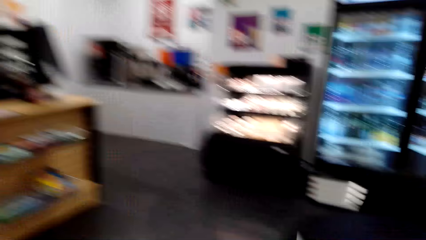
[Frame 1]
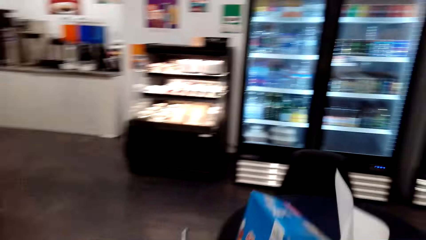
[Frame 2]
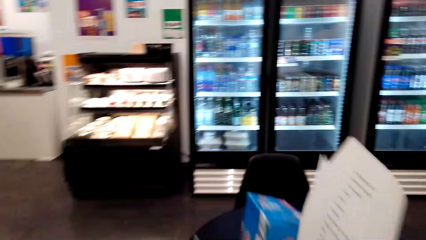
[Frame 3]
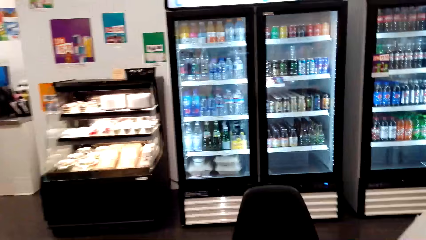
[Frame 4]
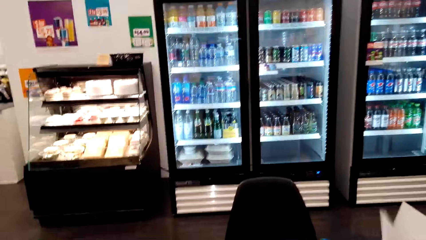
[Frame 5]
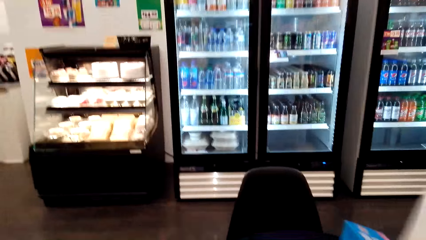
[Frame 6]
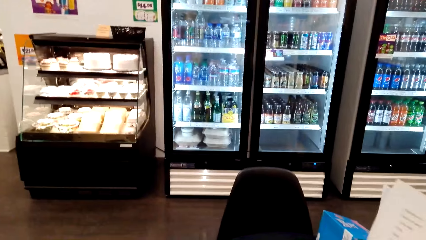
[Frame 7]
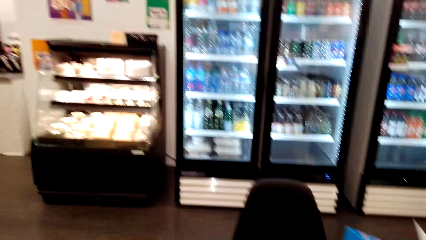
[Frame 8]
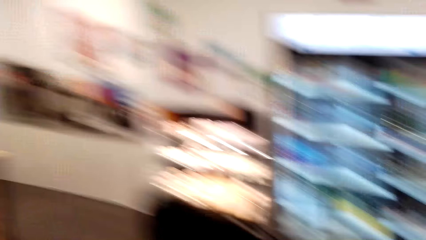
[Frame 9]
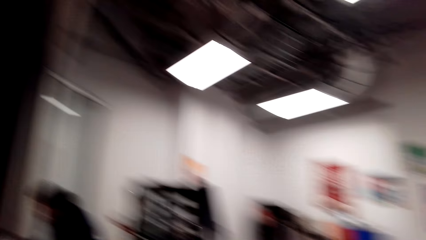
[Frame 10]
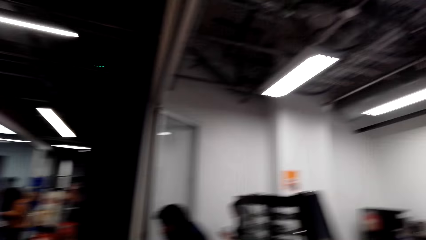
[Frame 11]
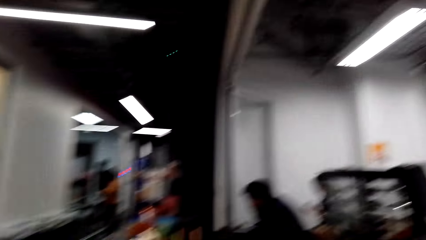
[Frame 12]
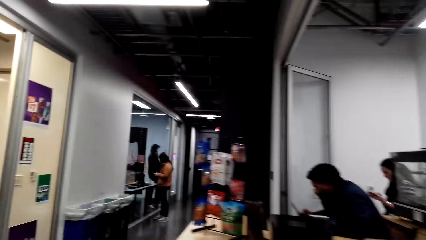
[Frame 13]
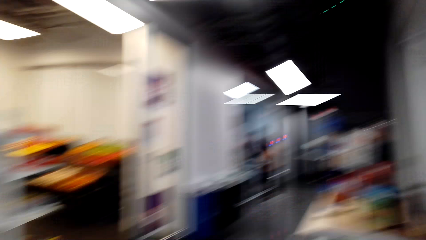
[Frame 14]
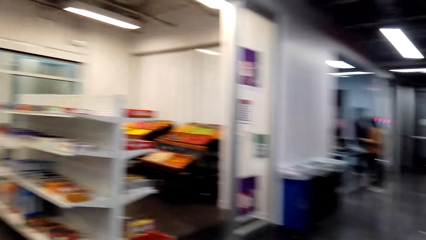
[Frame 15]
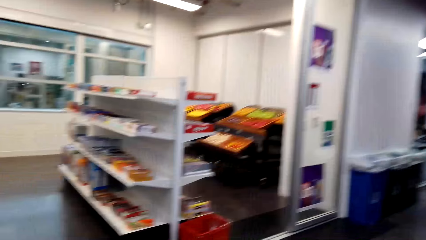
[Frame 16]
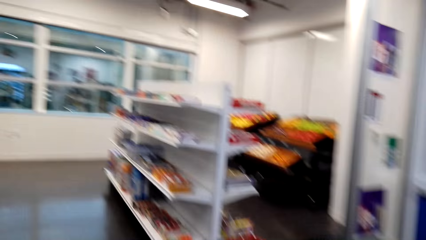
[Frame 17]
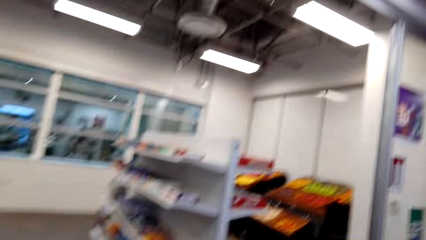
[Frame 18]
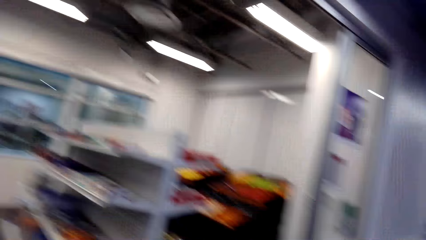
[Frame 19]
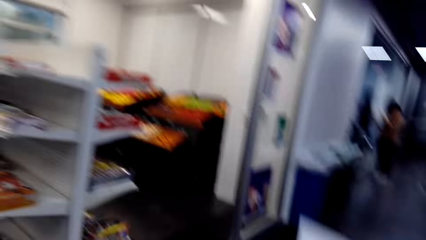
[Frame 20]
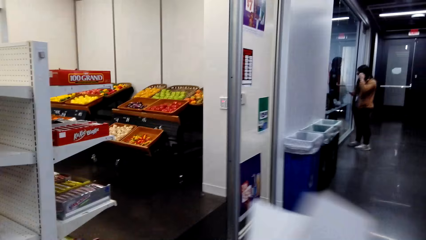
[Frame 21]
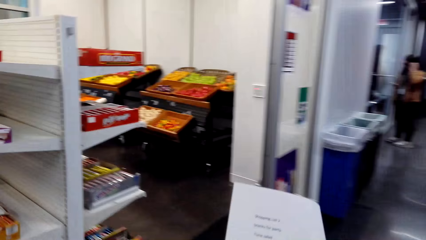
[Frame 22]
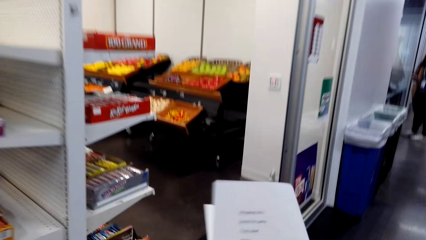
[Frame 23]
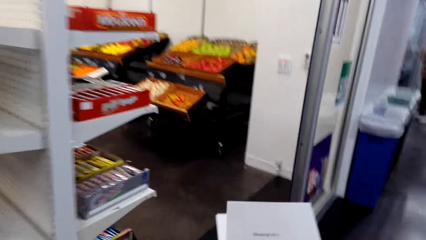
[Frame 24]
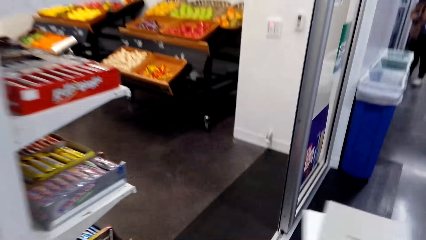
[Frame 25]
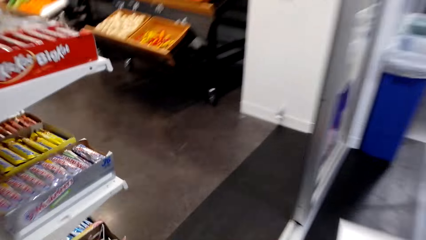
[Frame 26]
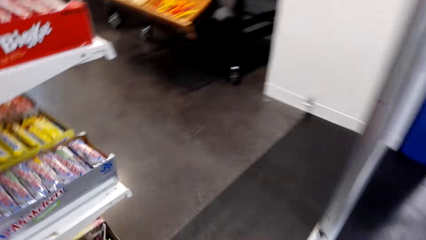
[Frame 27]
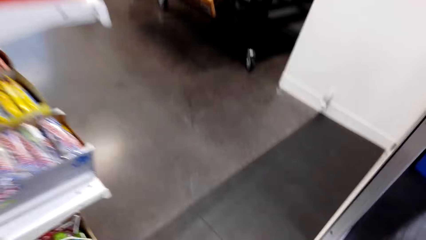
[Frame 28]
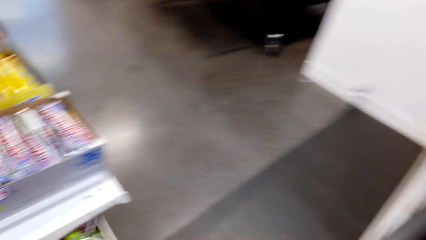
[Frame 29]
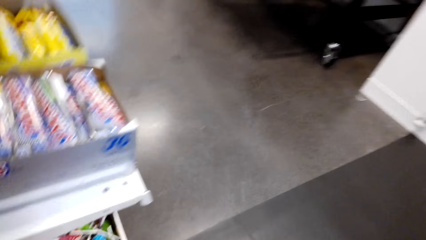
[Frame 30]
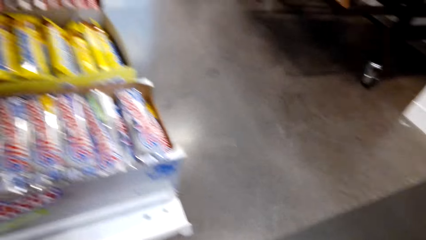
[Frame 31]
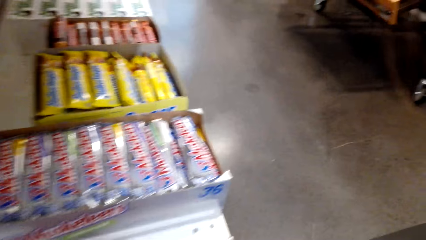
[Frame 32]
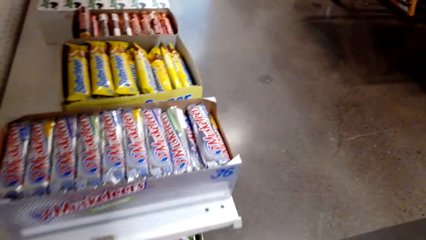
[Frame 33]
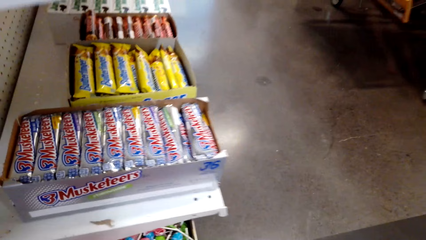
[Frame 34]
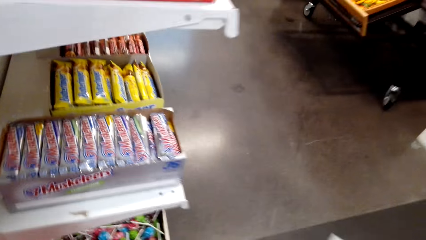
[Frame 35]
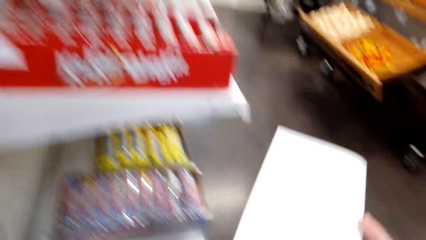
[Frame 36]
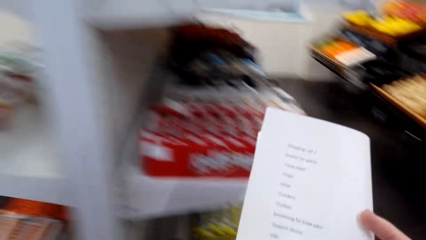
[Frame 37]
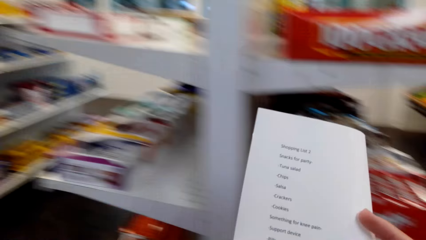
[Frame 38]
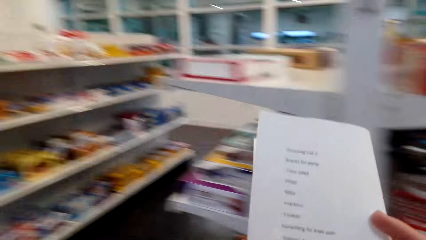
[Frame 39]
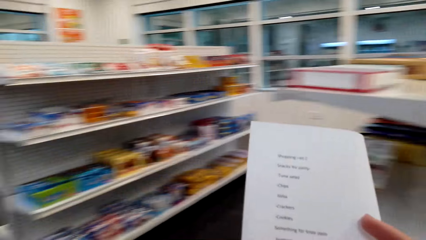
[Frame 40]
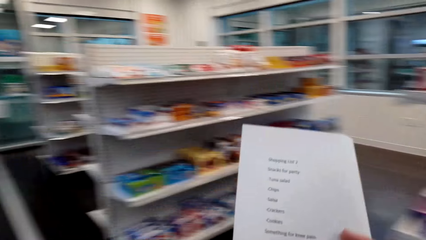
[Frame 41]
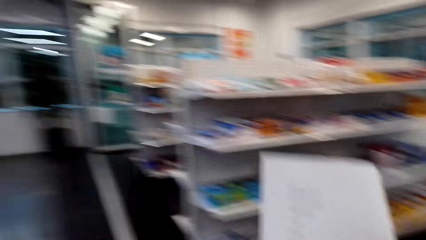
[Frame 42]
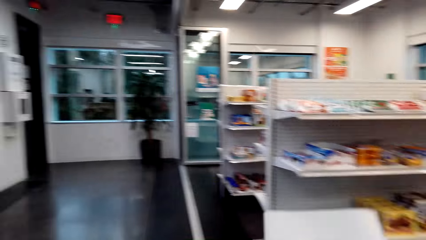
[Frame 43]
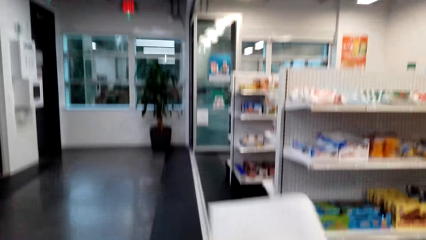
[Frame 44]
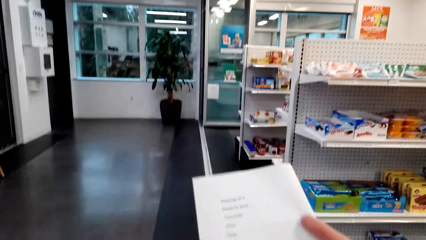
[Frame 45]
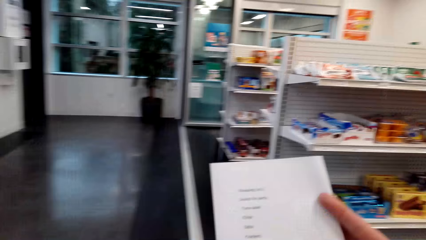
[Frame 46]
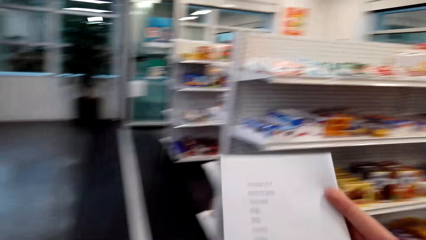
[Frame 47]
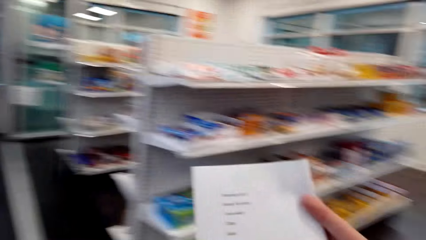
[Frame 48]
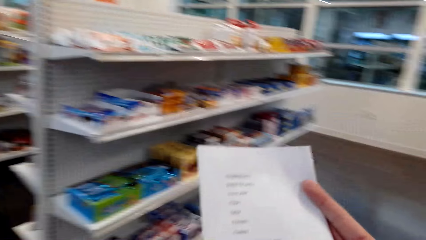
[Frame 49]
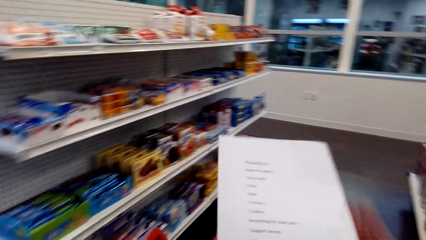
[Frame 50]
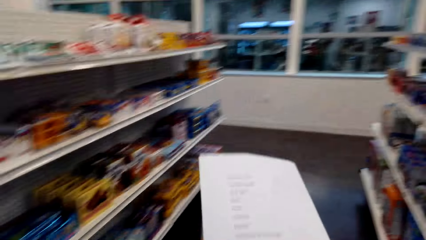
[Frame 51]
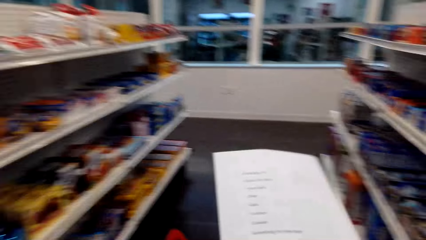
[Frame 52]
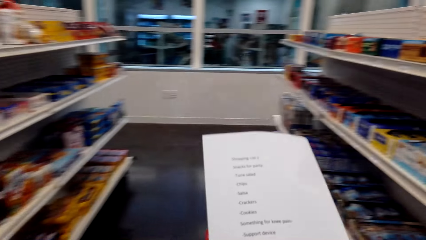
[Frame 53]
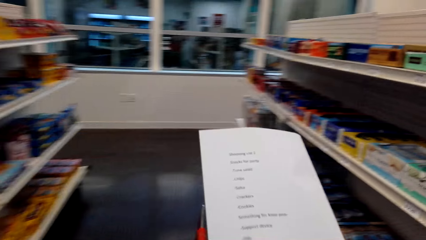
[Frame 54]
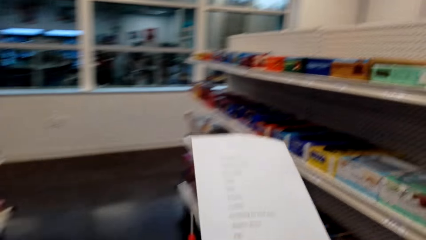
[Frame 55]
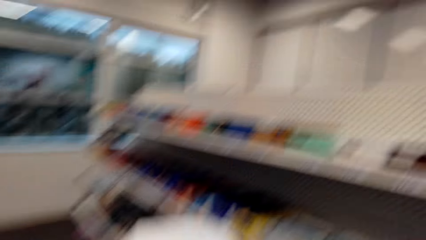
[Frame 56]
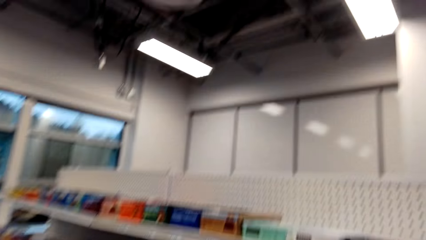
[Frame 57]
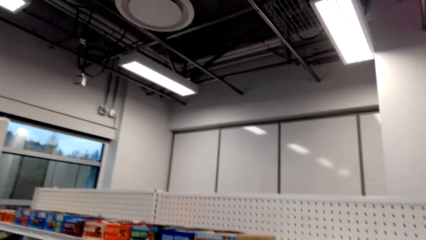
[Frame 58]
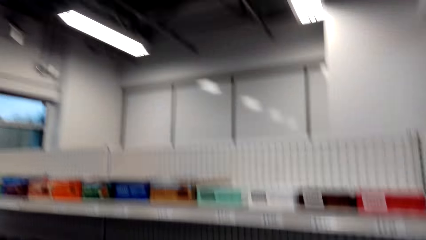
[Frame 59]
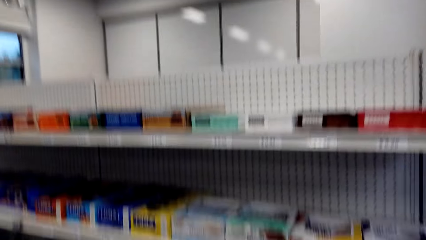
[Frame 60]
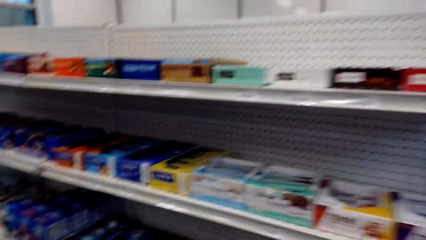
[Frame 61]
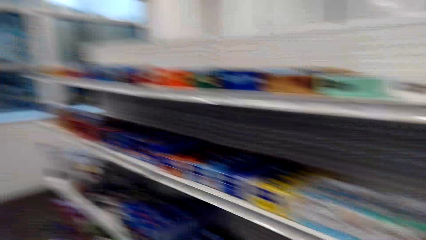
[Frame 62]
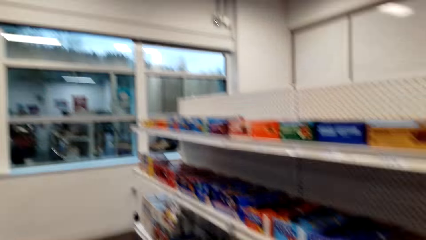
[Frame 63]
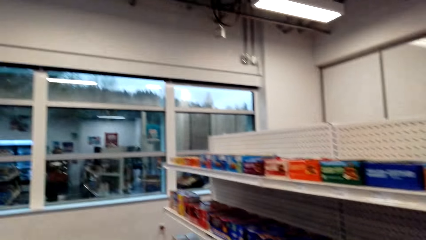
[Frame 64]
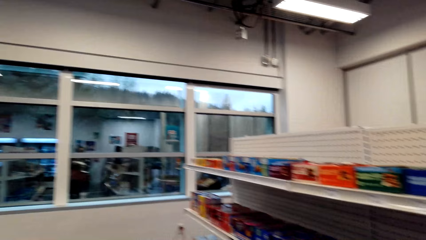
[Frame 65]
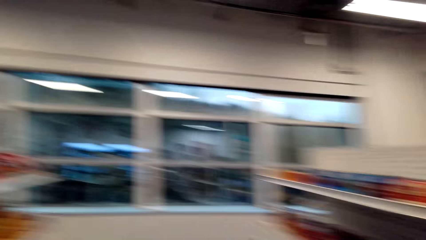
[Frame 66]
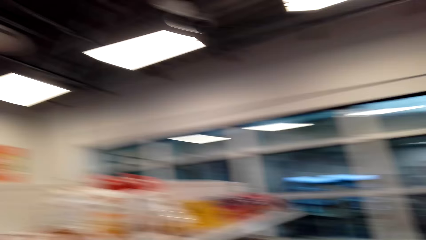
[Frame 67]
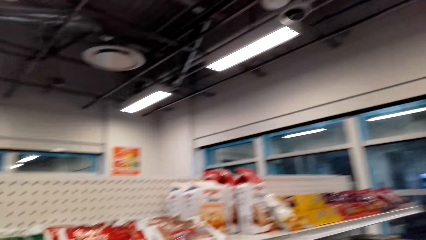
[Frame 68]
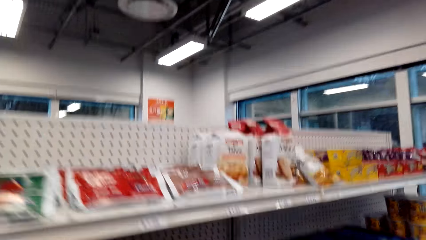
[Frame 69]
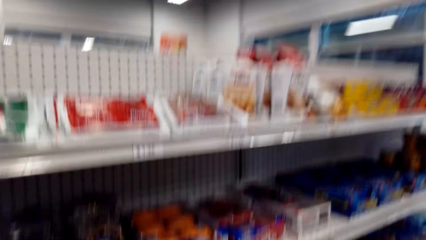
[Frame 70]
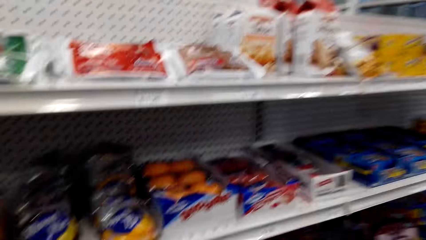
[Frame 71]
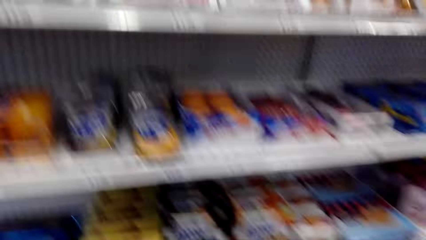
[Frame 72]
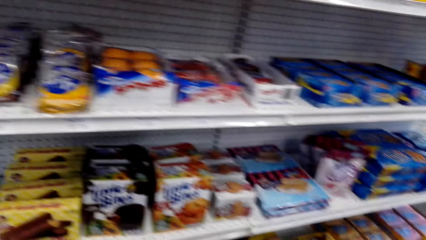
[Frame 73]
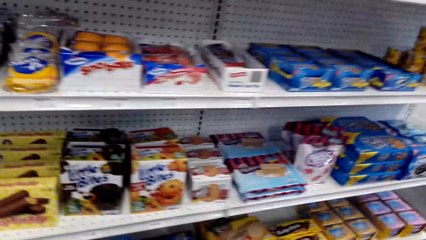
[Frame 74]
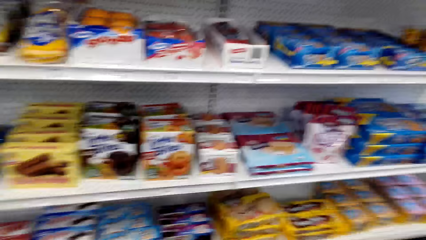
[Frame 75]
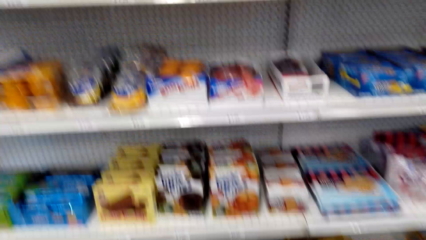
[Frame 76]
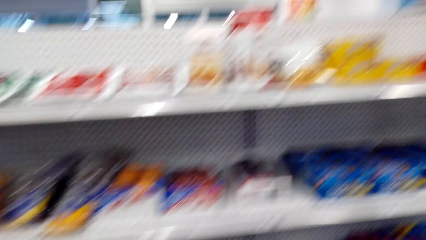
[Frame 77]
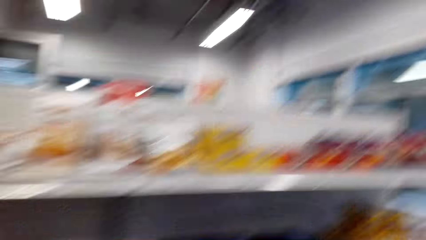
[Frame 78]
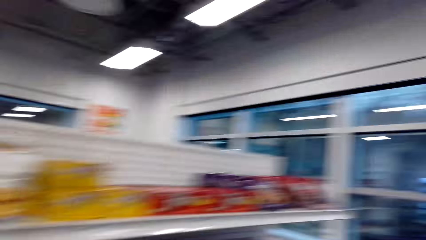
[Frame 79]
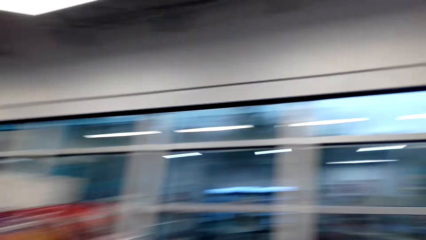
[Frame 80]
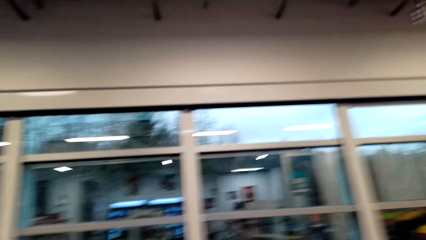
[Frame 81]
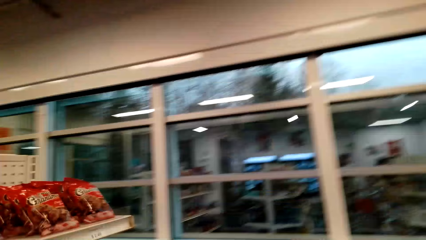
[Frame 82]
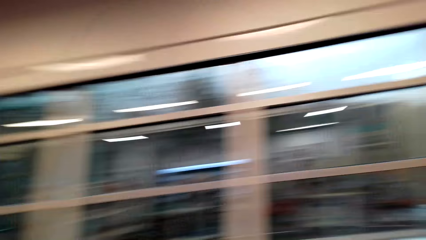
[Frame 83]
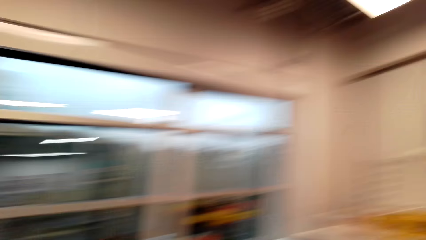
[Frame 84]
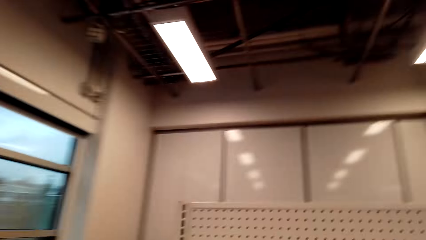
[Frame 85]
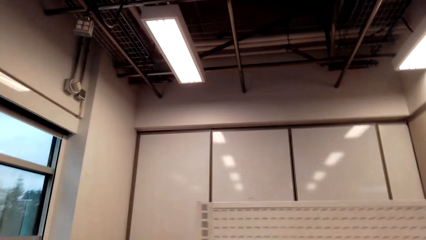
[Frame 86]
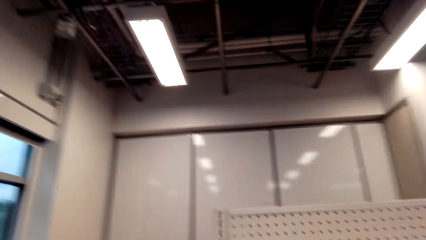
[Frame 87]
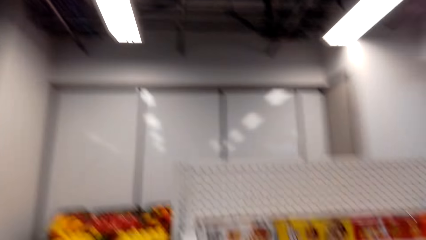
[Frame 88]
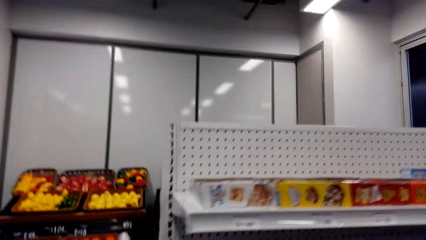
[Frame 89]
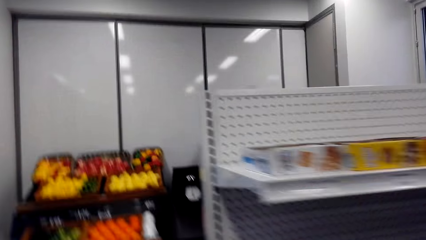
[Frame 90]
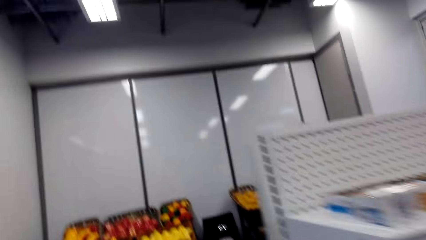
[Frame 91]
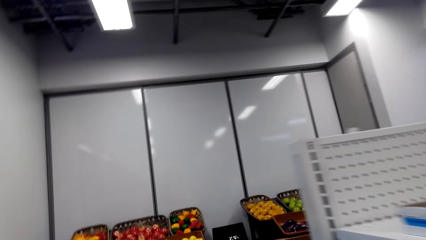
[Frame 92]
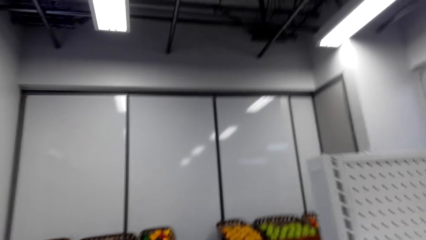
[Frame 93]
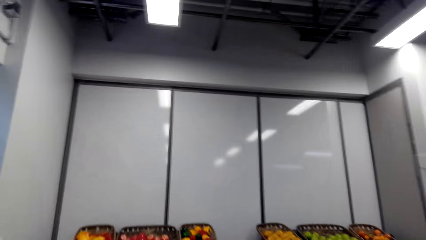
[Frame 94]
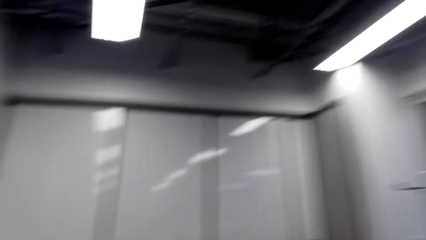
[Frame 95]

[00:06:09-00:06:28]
The camera wearer places the shopping basket on the table. They walk in the supermarket. A lady stands in the supermarket. The camera wearer picks up the shopping basket. They read the paper. They stare at the items on the shelves. They walk in the supermarket.
